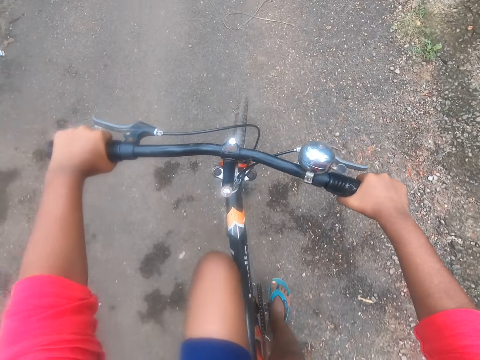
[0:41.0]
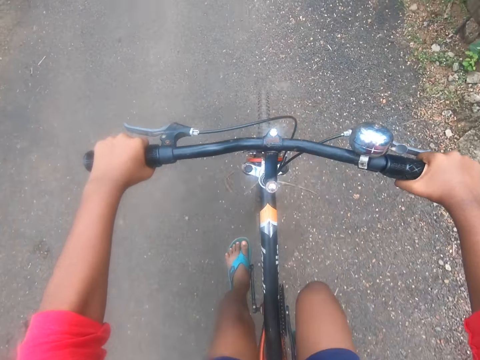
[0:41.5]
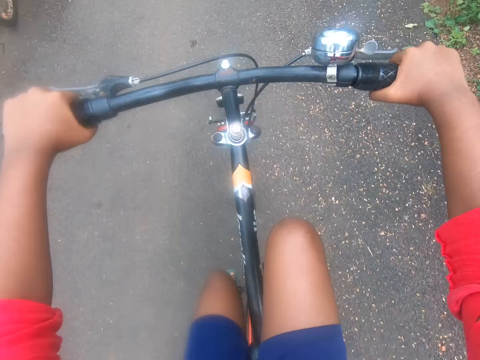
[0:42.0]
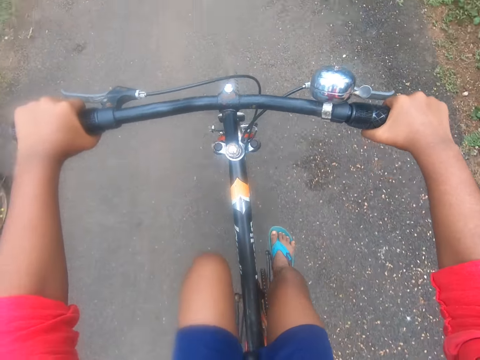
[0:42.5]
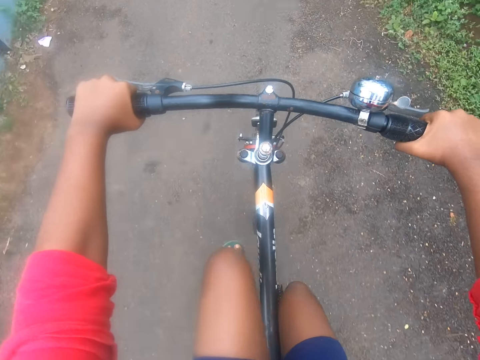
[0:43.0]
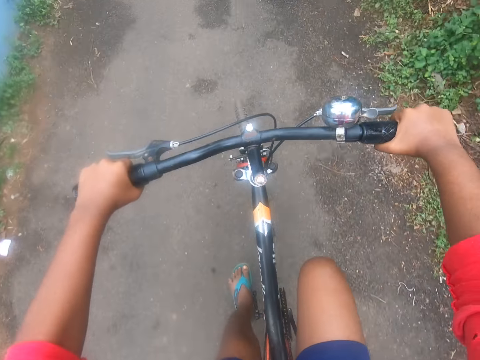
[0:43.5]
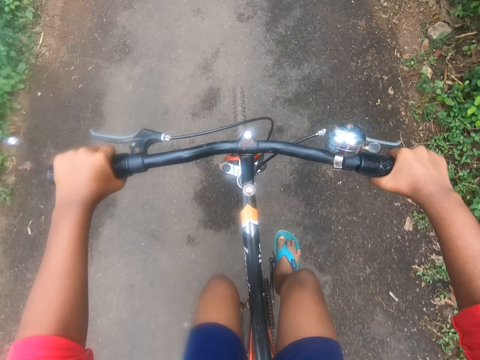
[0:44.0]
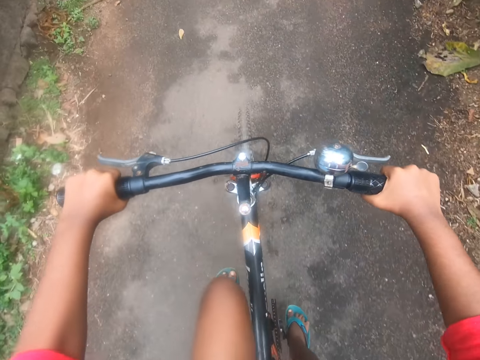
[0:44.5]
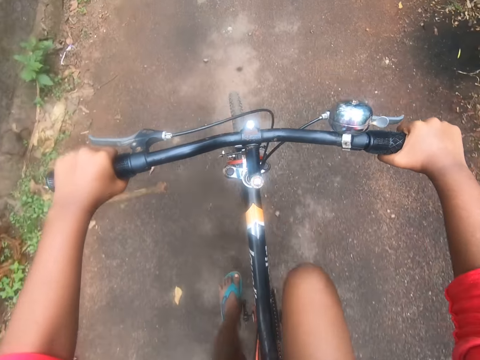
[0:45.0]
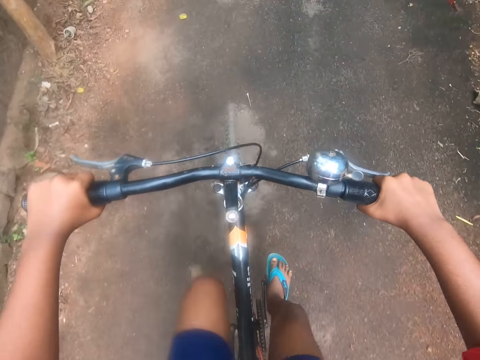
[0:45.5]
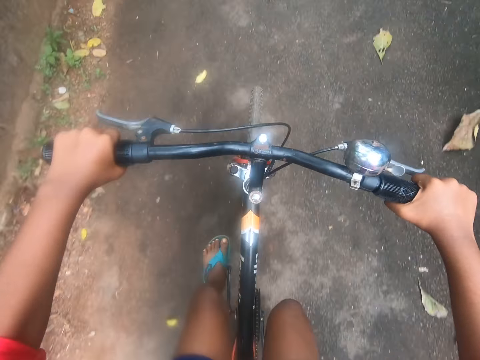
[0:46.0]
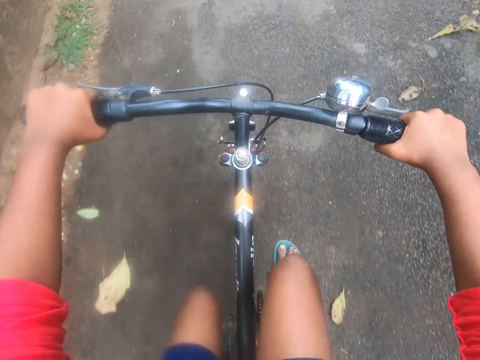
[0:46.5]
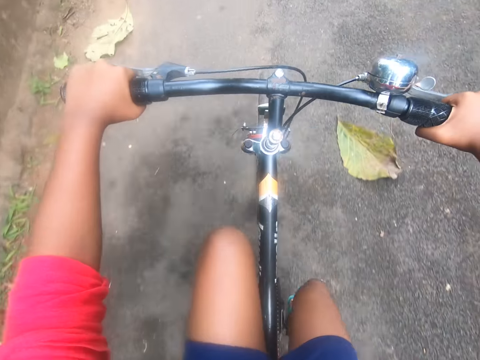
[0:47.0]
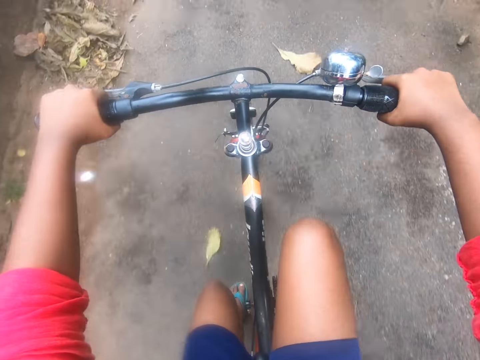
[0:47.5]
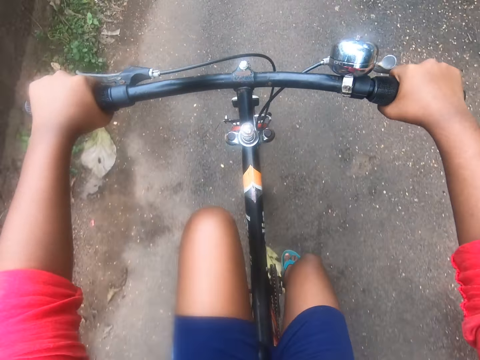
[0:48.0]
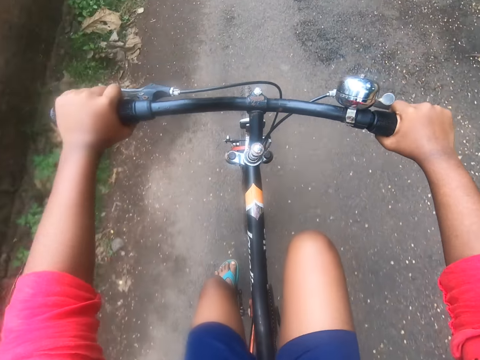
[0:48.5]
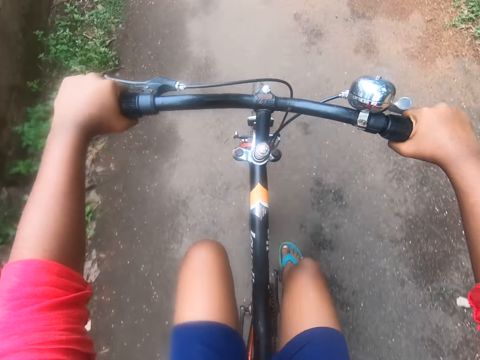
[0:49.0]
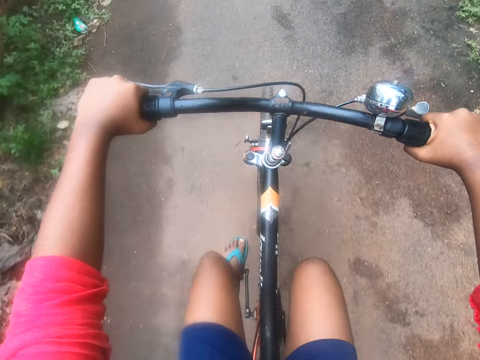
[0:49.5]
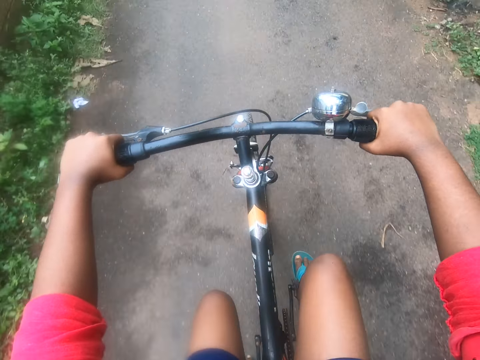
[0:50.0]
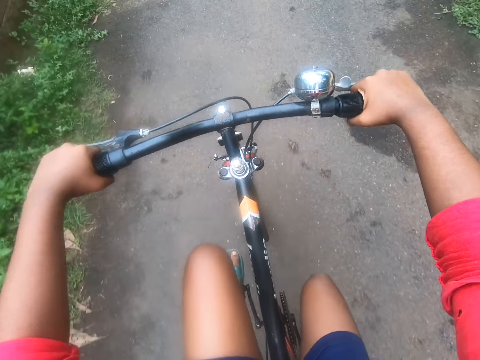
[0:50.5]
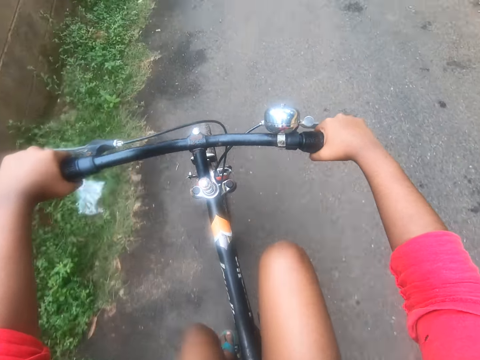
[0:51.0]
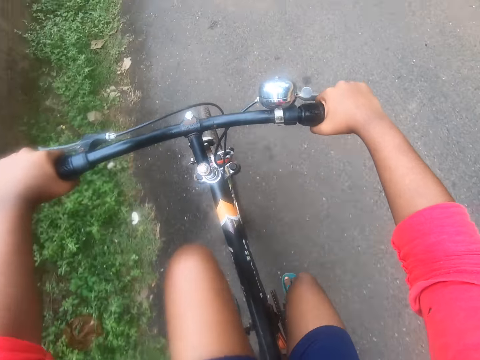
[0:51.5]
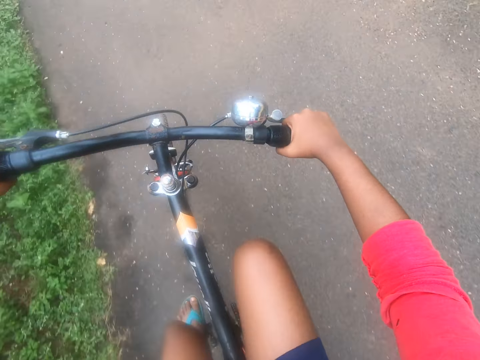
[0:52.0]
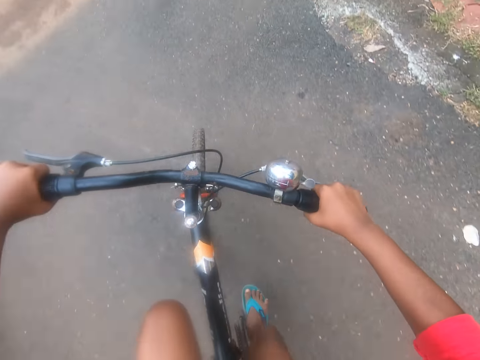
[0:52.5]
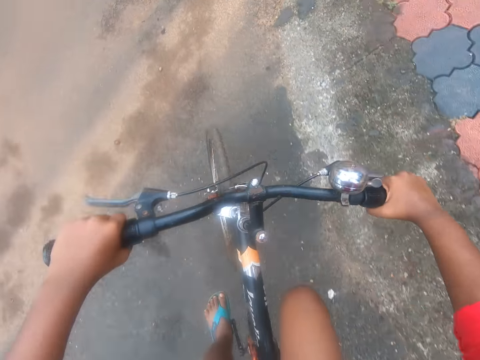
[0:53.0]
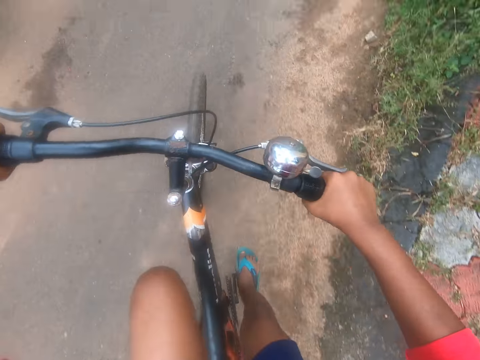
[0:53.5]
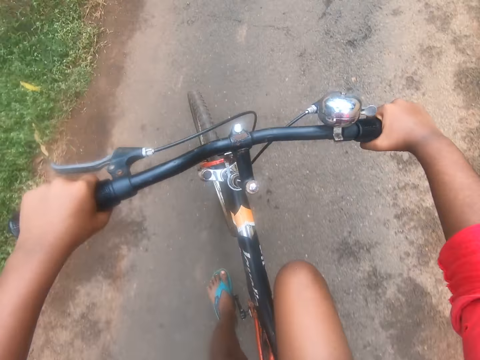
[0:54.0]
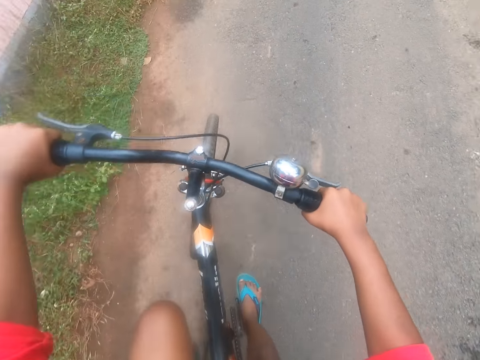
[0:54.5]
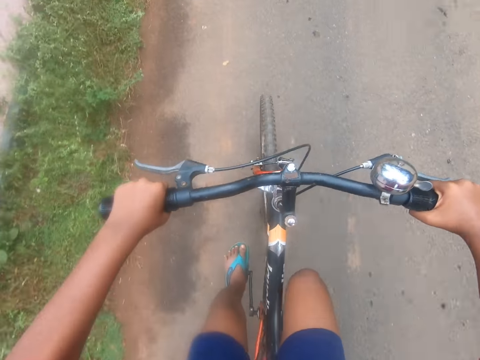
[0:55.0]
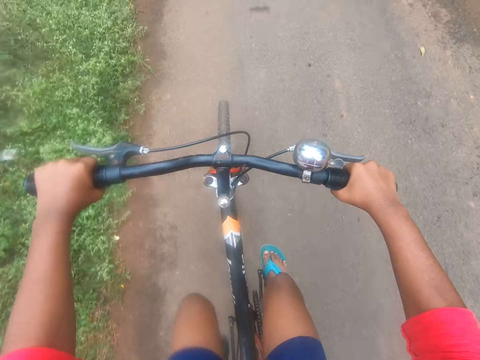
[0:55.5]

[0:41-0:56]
The camera wearer rides the bicycle. A person rides a bicycle. The camera wearer rides past a bicycle. Another bicycle drives by the camera wearer's bicycle. The camera wearer takes a right turning at the end of the road. They make sounds with the mouth.

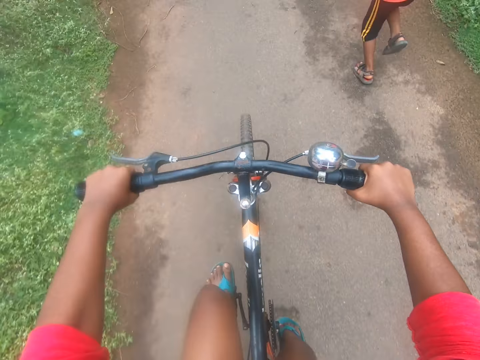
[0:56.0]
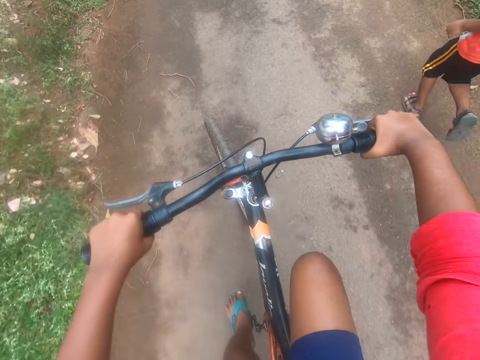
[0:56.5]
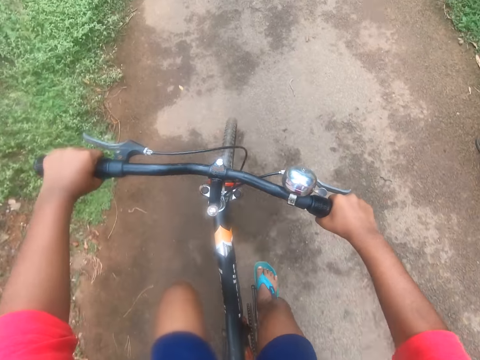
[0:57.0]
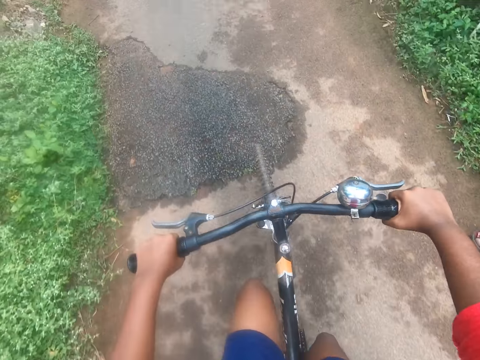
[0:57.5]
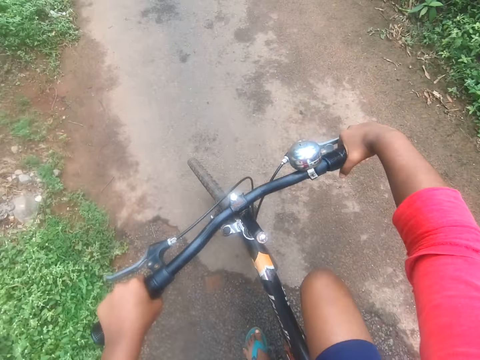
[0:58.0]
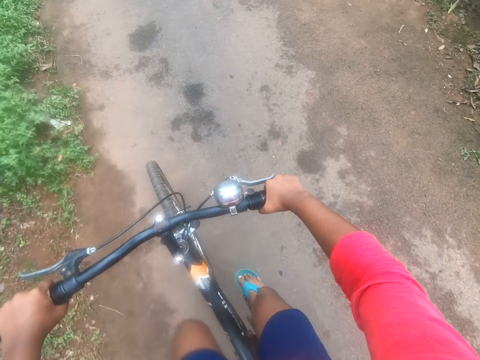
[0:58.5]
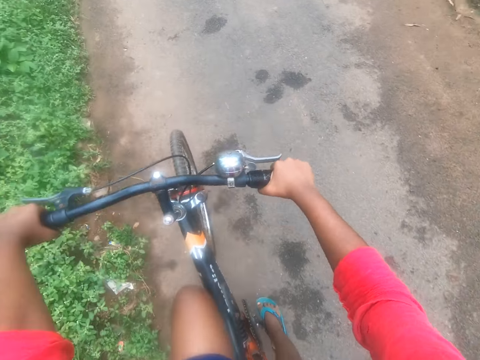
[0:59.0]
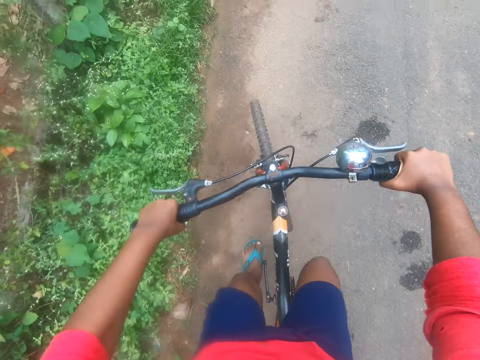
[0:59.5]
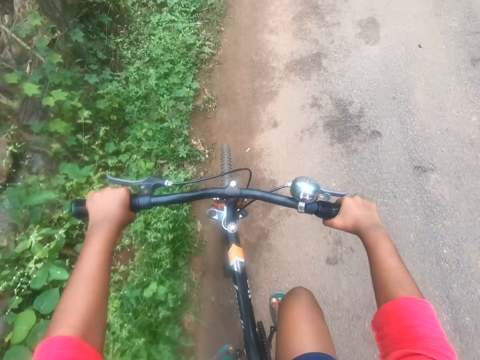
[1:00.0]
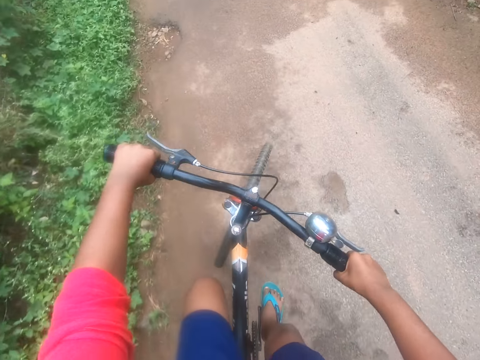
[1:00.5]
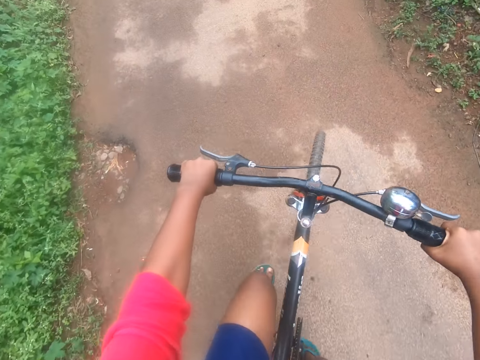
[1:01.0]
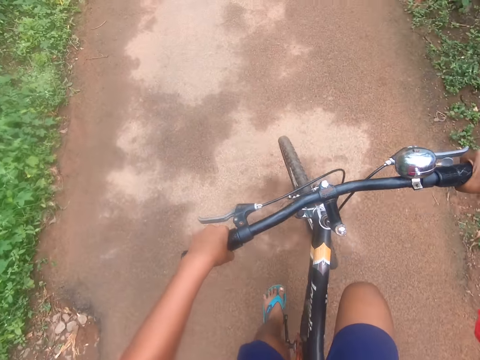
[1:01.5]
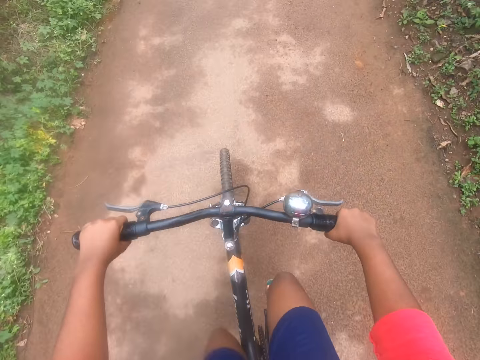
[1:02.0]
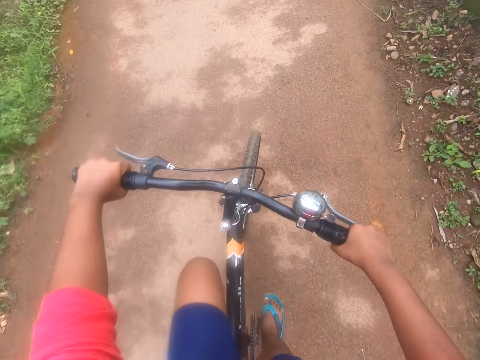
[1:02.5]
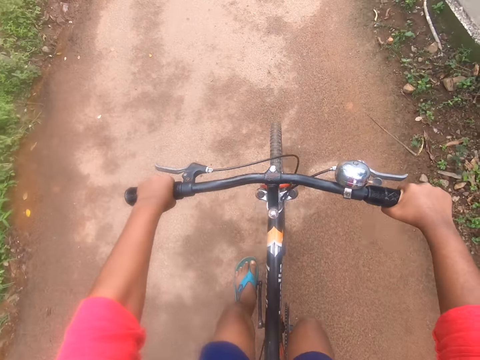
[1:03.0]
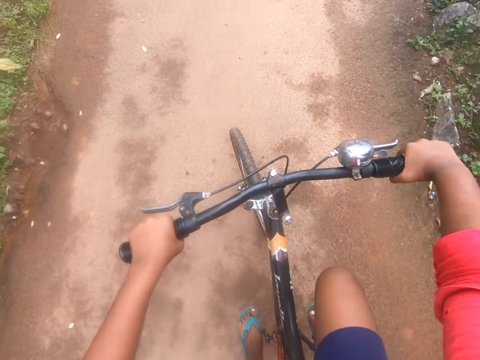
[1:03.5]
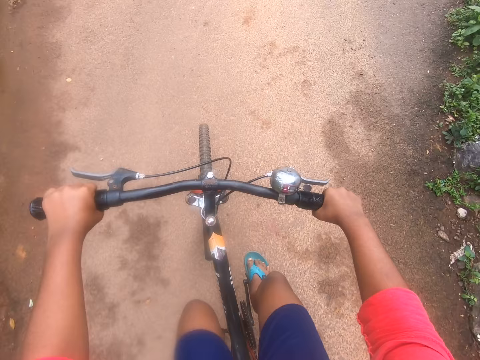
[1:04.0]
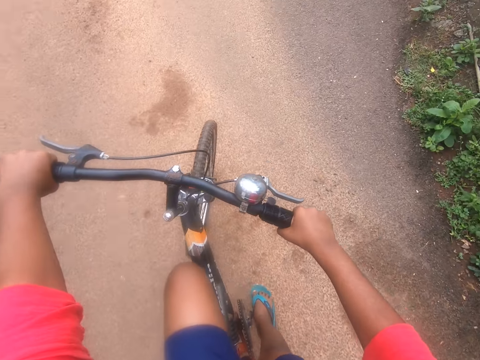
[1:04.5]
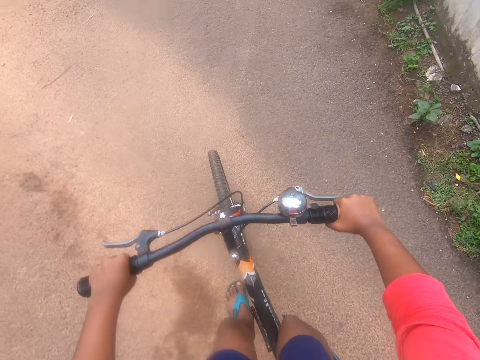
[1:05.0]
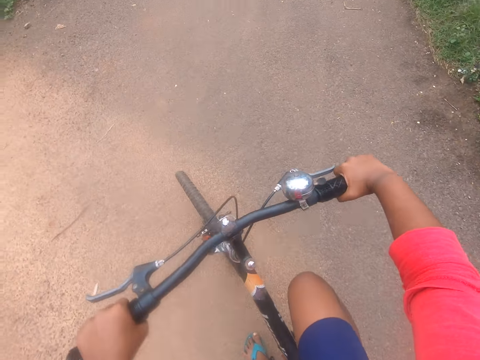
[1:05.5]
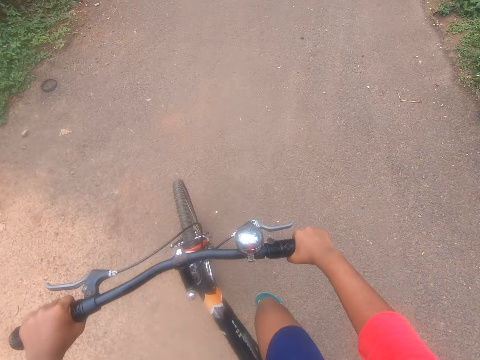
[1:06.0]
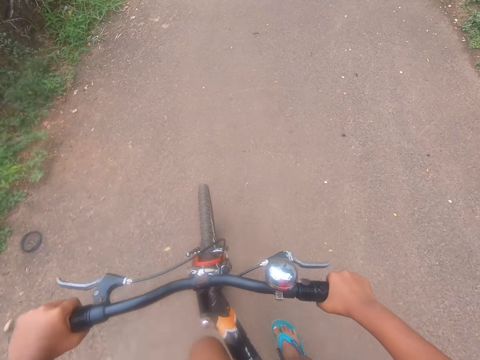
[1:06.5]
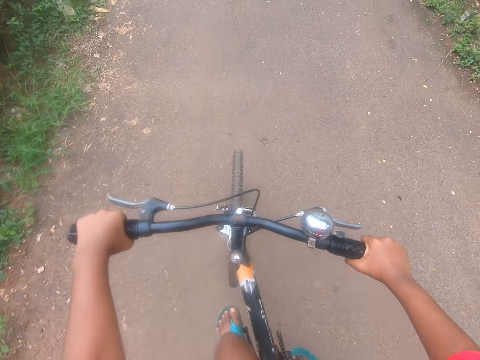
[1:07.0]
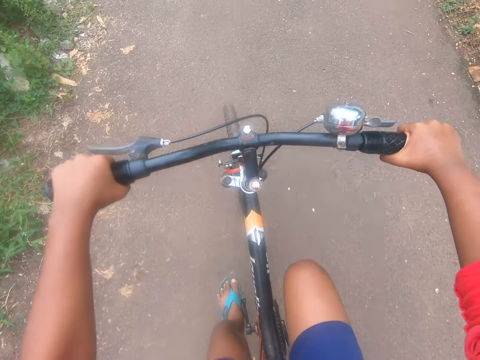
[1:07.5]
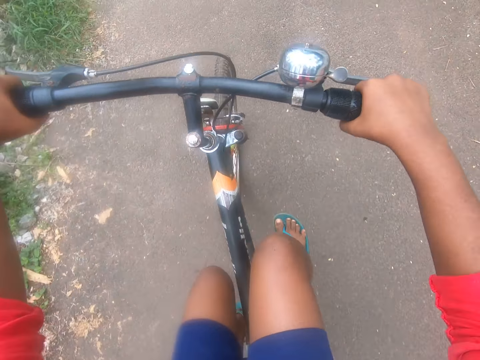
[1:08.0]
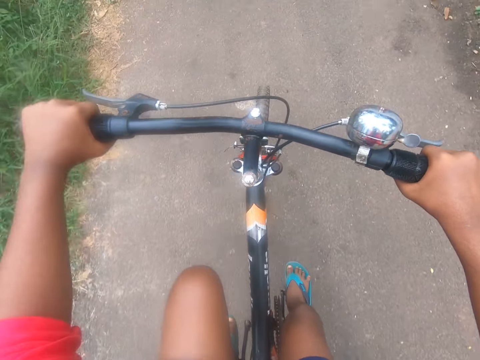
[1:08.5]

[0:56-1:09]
A child runs by the road side. The camera wearer rides the bicycle. The child converses with someone. The camera wearer takes a right turning on a narrow tarred road.
